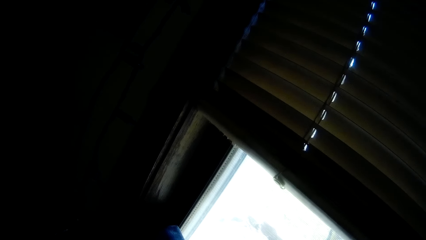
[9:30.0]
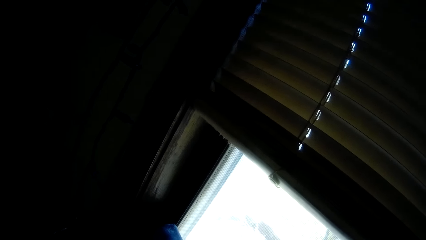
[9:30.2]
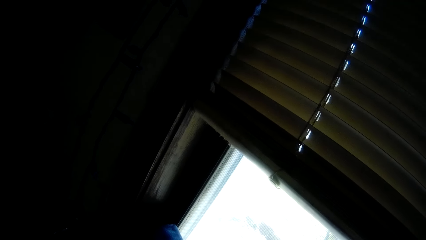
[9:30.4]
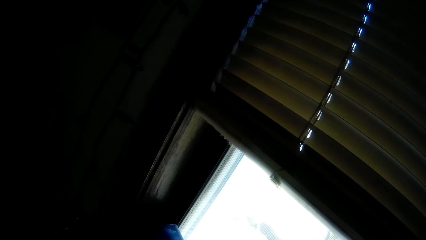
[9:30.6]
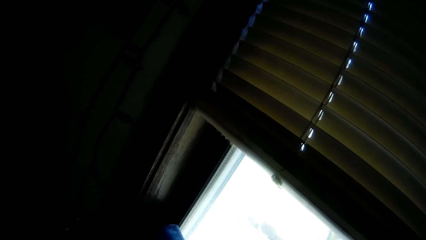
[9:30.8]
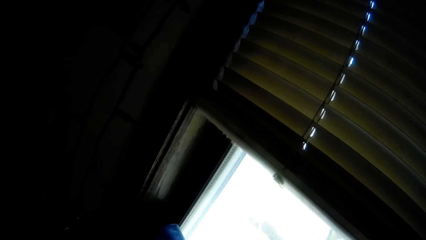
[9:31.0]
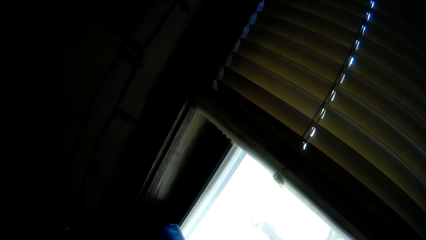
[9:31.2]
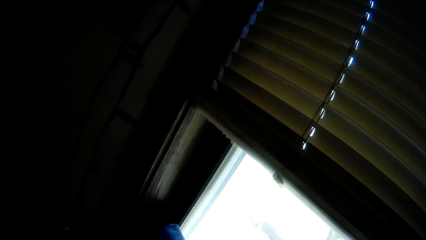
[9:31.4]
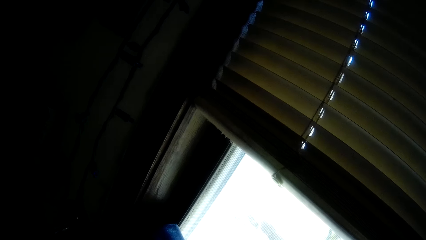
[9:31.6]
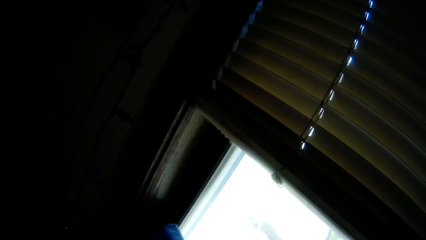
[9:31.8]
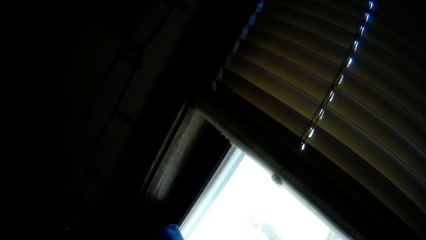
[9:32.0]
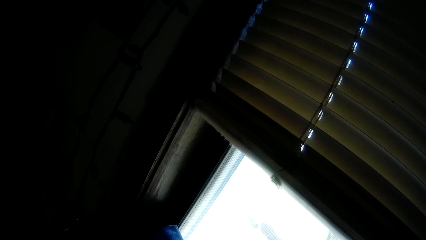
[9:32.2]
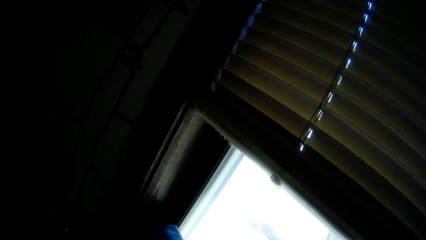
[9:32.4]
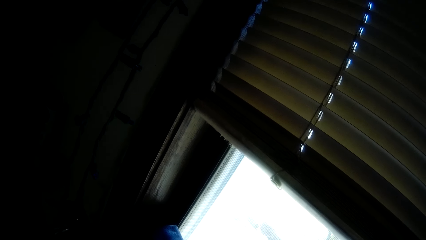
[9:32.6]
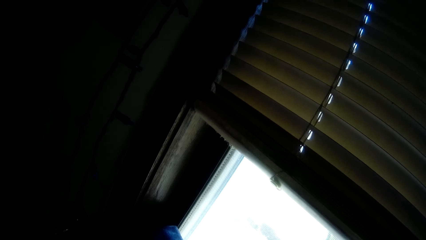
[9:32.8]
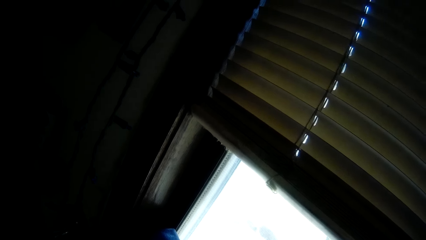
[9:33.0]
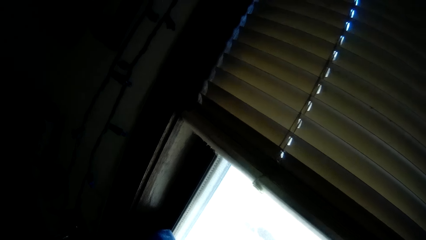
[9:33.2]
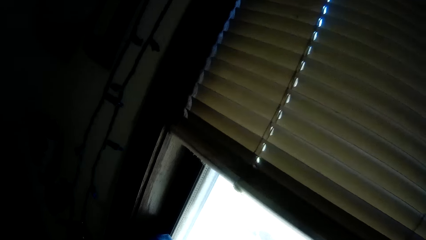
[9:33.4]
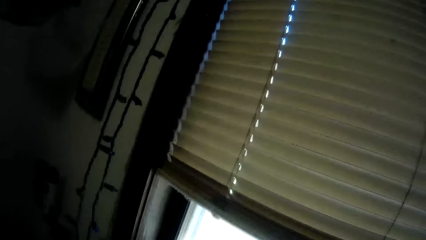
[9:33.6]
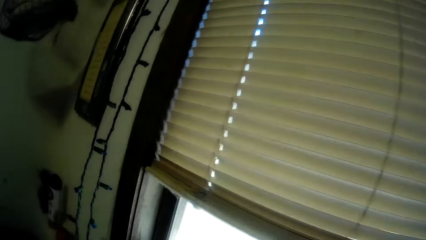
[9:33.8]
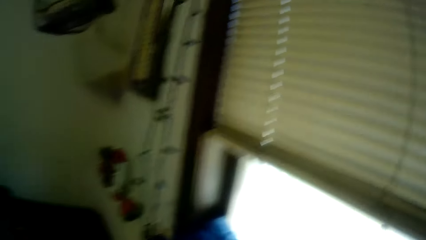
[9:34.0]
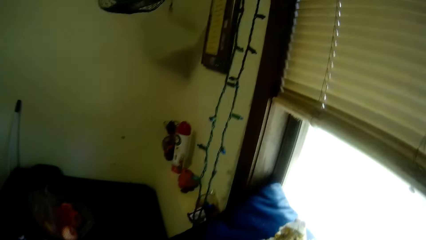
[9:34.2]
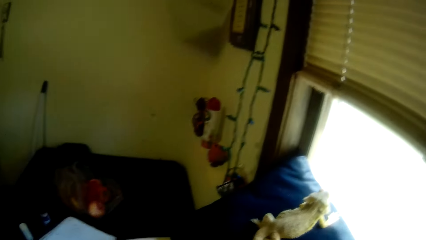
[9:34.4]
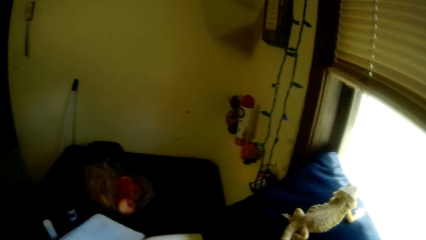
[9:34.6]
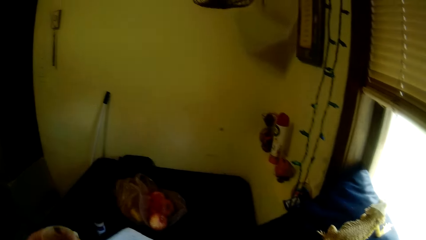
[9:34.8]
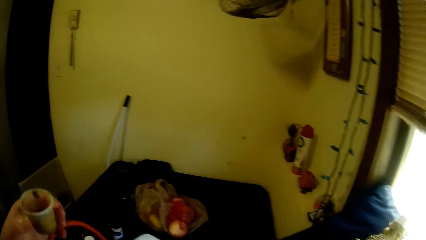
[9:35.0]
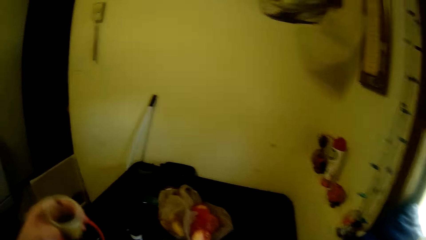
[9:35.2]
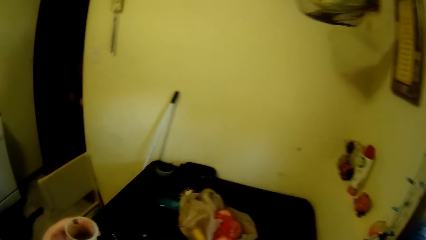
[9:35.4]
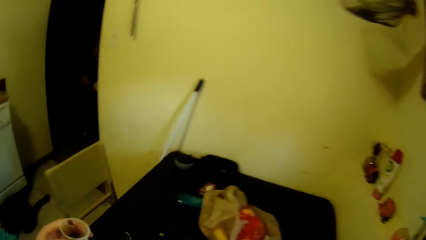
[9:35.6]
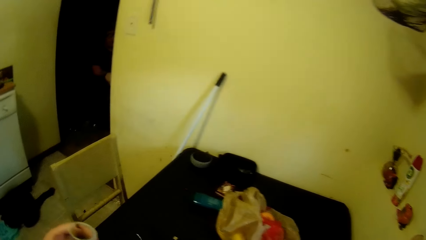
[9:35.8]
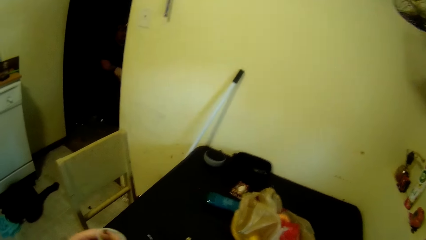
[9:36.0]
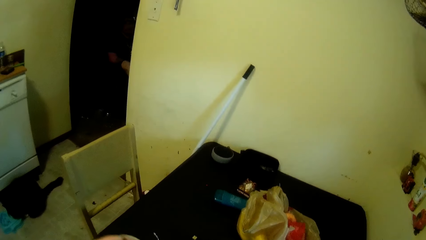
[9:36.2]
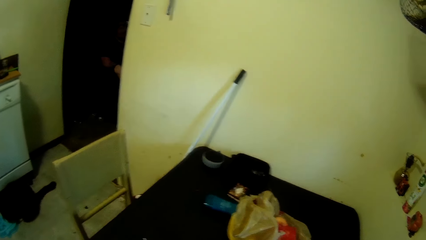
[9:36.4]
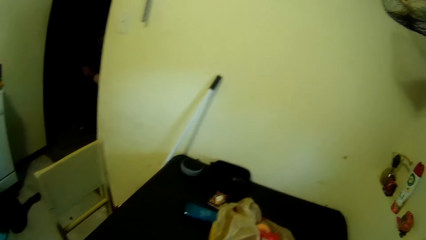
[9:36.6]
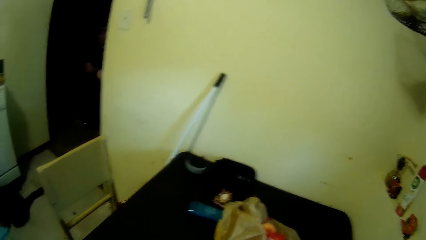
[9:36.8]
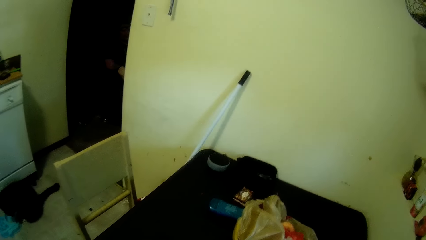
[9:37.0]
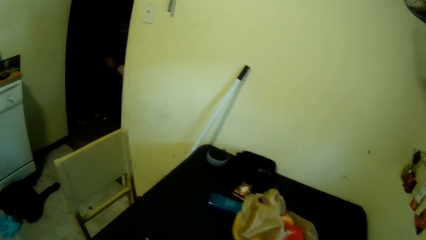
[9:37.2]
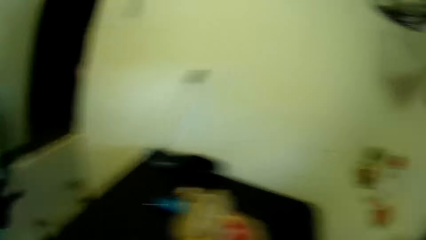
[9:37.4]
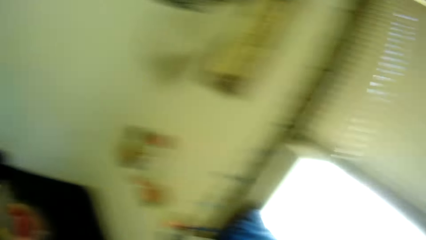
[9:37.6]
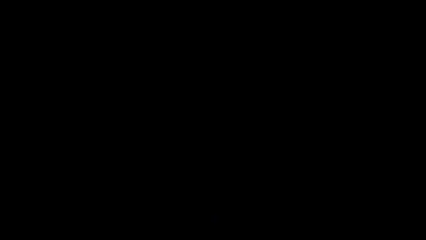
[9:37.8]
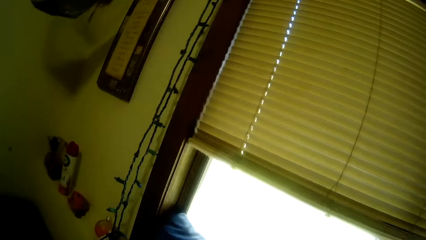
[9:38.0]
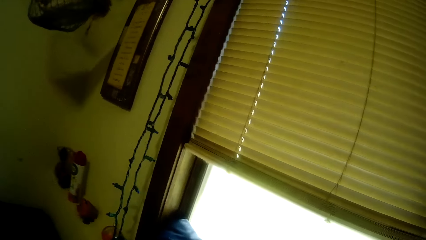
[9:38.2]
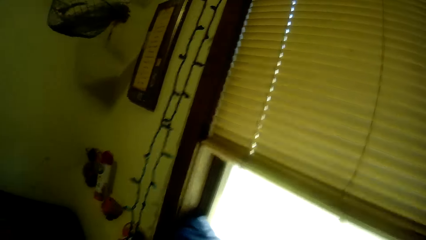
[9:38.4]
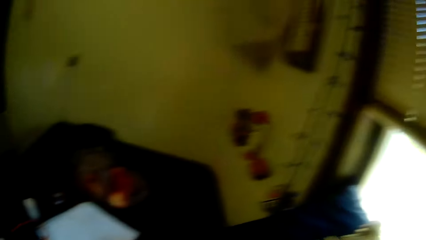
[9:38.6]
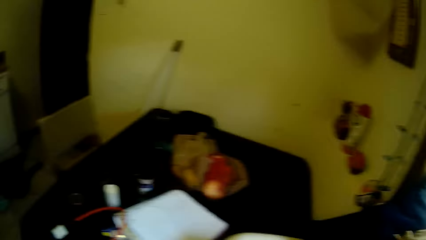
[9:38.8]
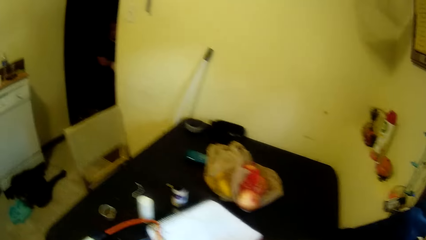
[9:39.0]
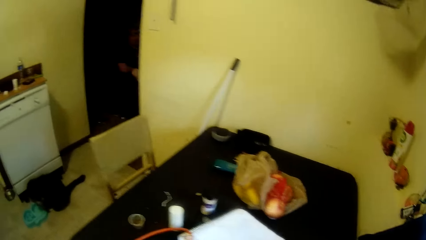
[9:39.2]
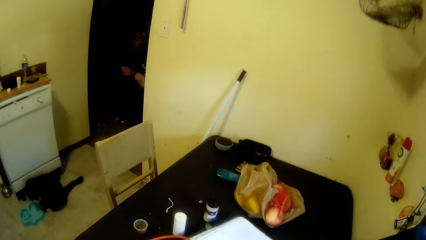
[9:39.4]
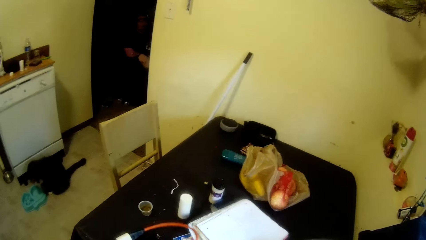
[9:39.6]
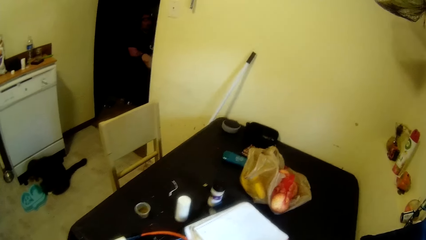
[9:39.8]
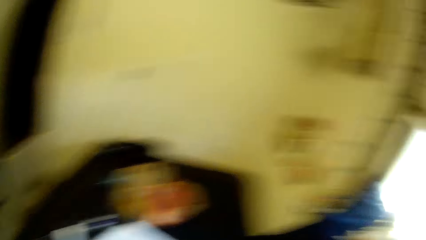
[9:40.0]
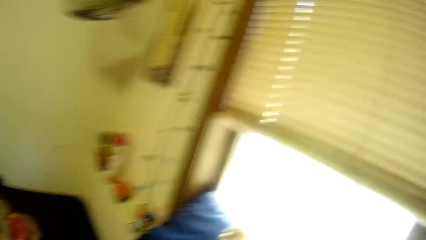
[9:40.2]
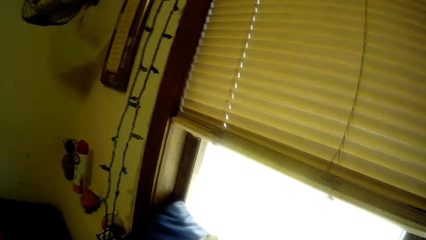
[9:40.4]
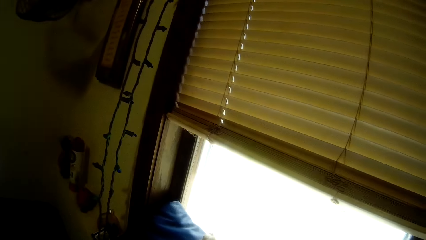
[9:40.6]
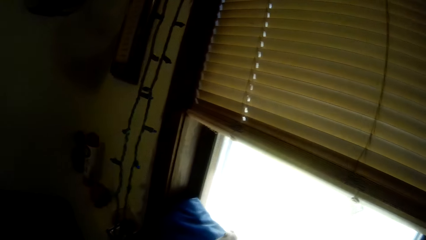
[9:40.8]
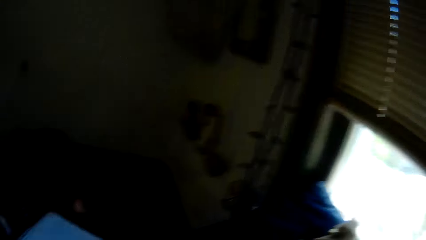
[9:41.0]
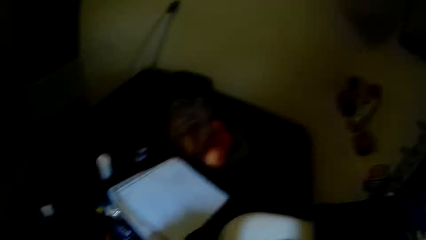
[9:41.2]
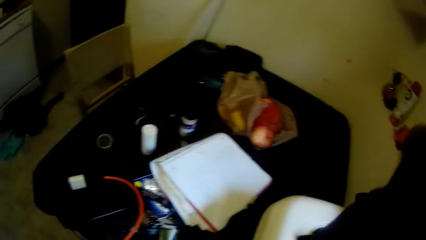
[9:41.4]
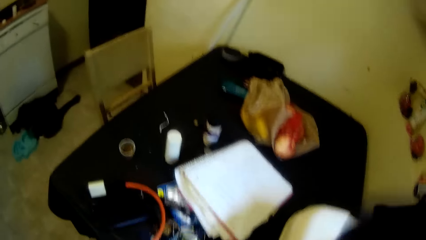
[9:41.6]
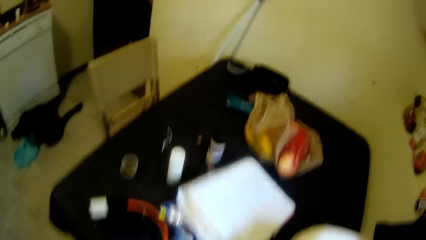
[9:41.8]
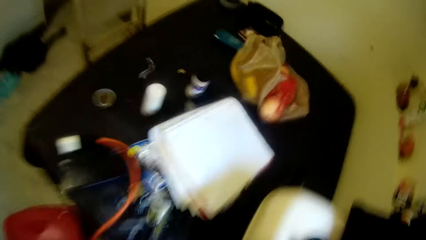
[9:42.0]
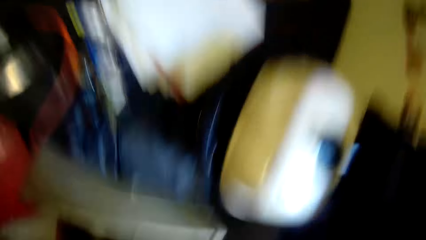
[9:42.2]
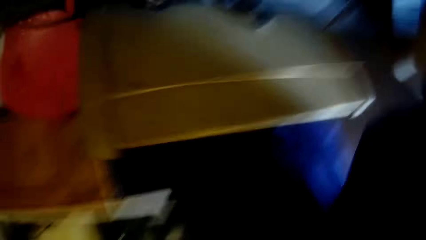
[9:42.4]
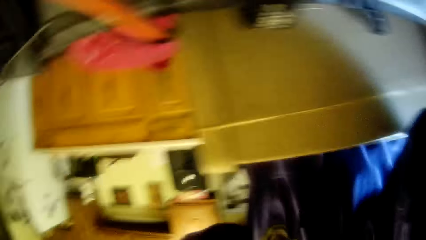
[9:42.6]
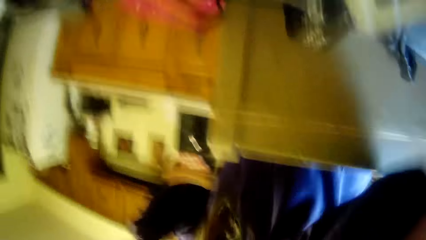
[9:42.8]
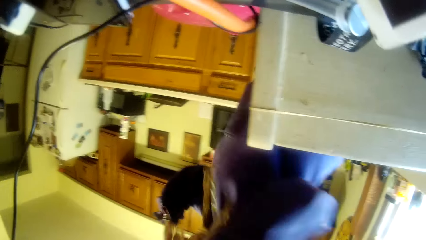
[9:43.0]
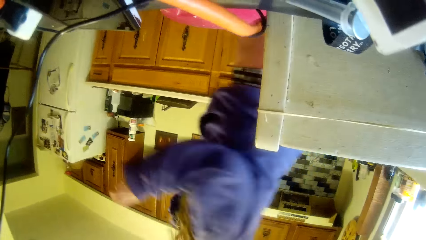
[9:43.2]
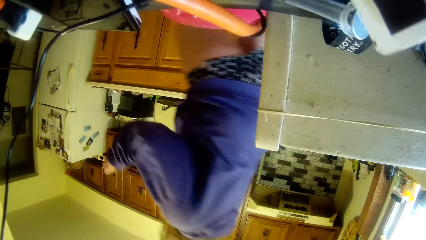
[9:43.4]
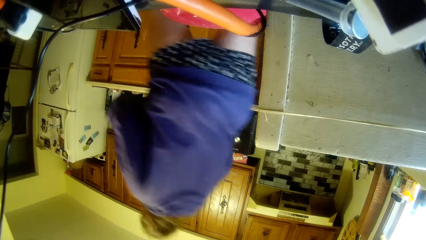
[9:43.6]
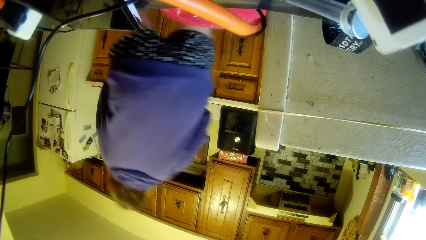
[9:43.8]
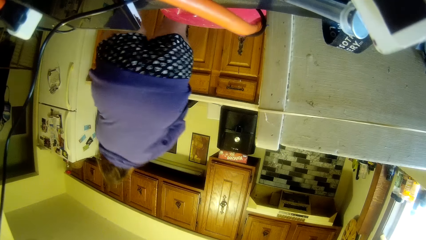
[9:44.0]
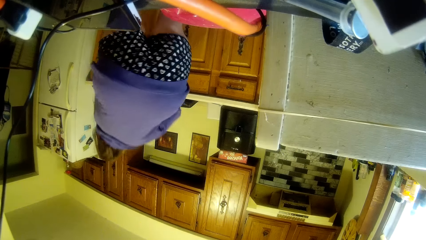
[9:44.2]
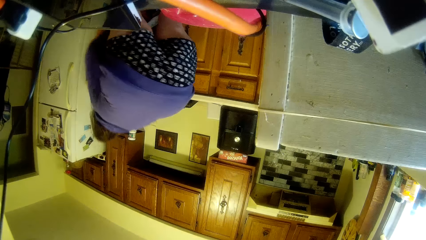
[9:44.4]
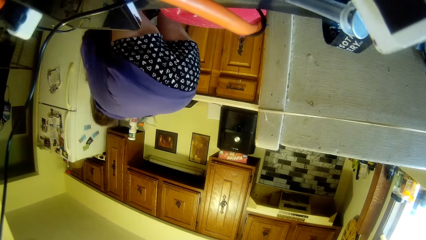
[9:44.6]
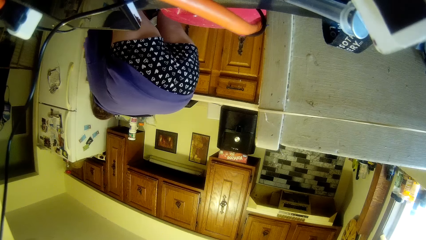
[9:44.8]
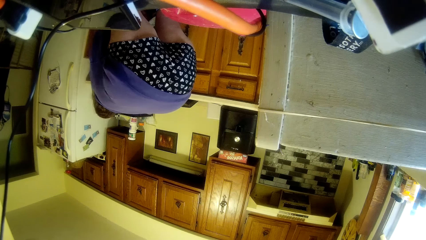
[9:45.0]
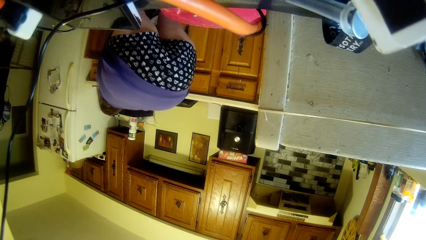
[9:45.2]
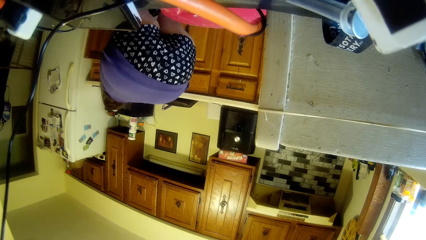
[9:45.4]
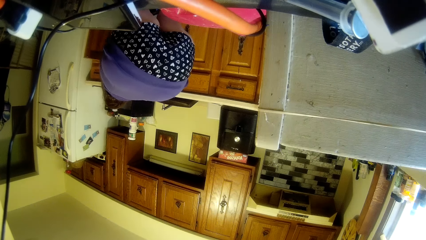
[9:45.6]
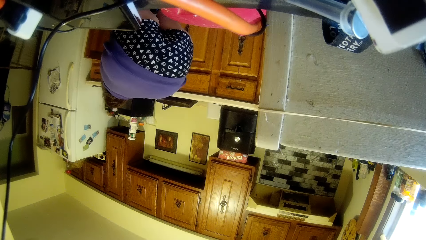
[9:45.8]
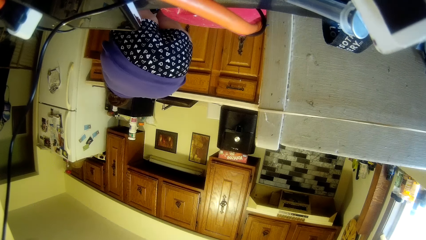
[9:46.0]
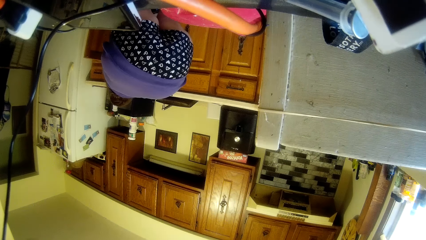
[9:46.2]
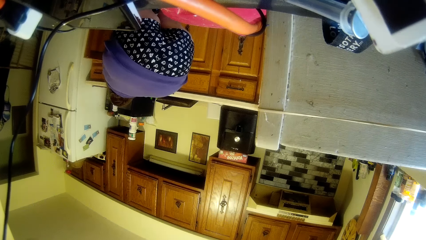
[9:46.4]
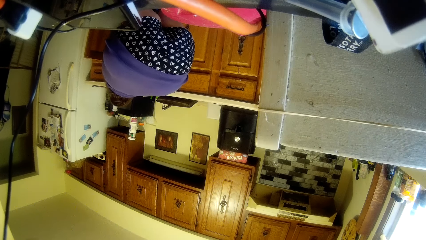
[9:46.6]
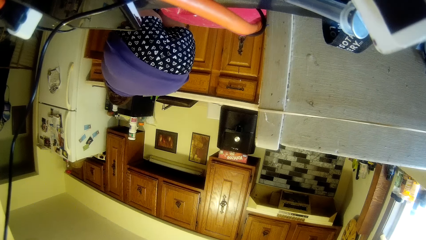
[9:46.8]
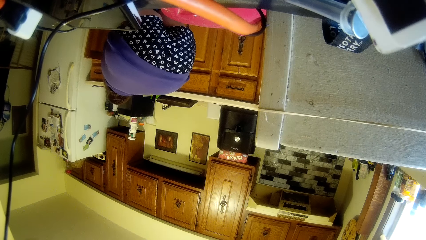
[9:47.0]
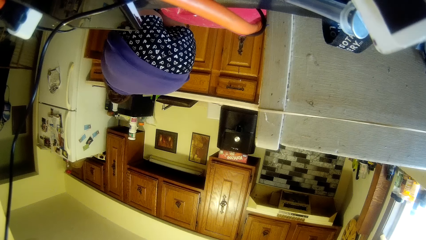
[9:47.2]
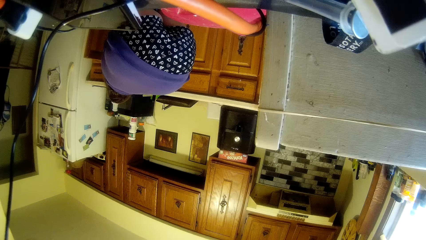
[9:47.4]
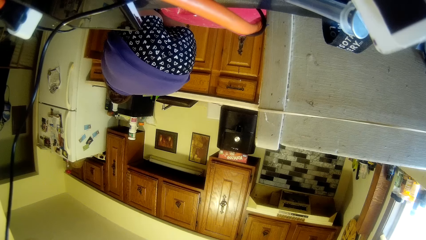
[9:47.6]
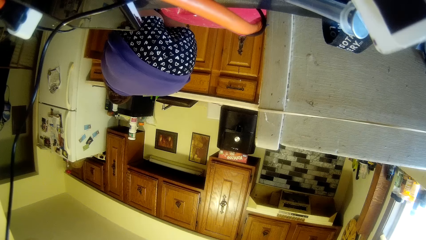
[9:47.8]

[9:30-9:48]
The camera wearer walks around. They remove the camera from the head. They put the camera on the table. They do something.
